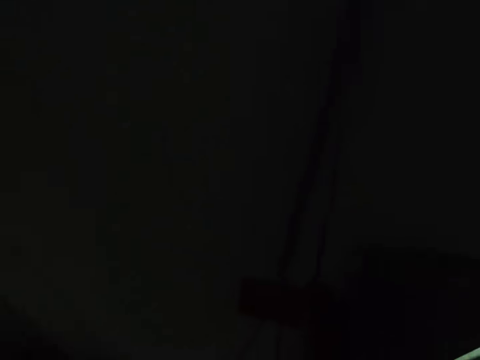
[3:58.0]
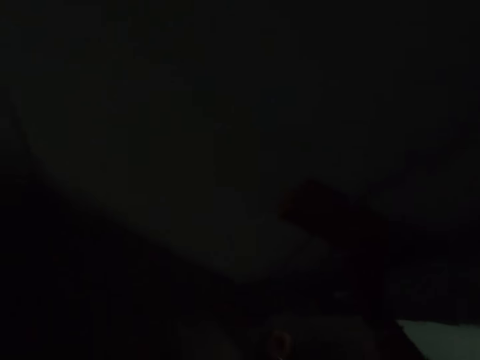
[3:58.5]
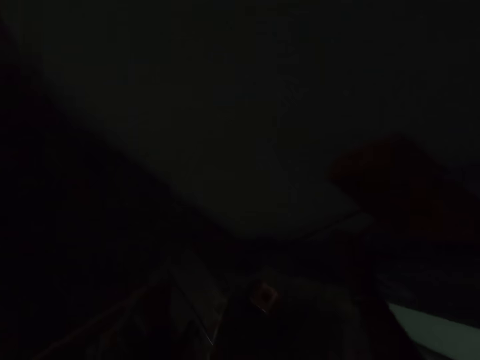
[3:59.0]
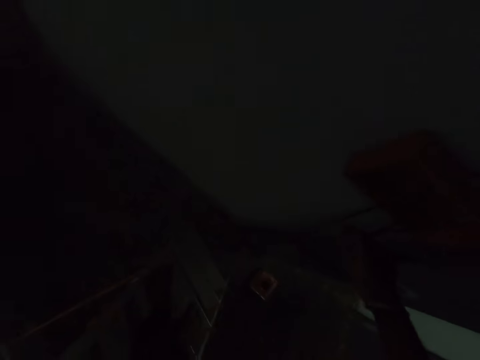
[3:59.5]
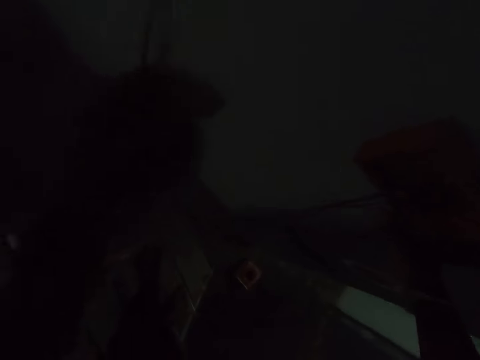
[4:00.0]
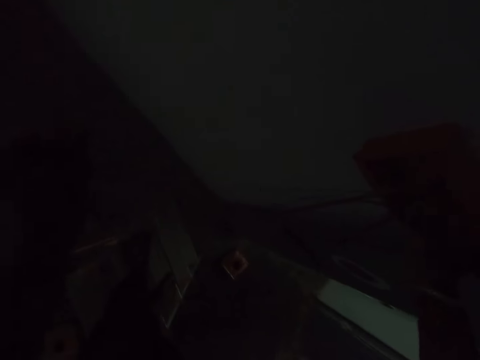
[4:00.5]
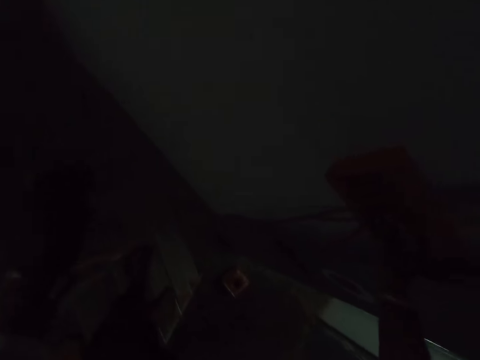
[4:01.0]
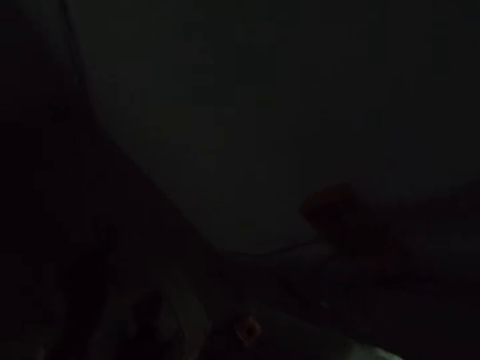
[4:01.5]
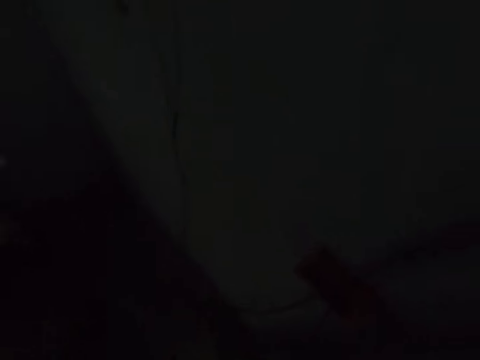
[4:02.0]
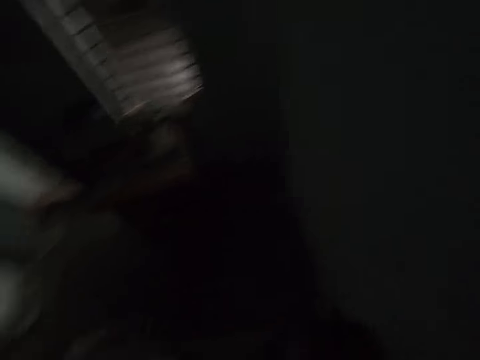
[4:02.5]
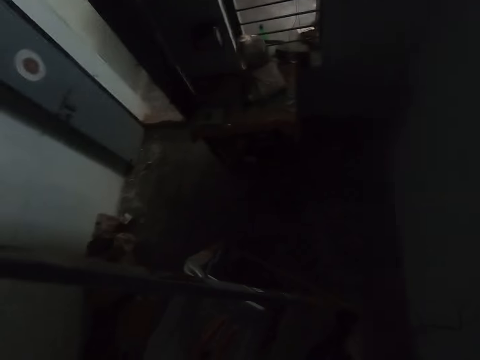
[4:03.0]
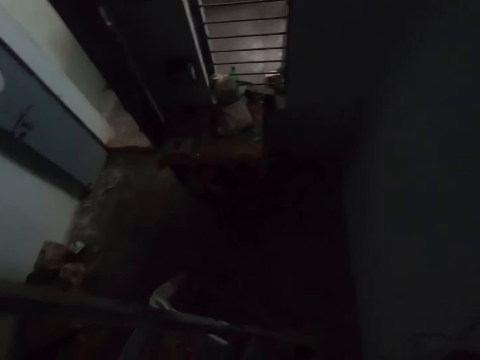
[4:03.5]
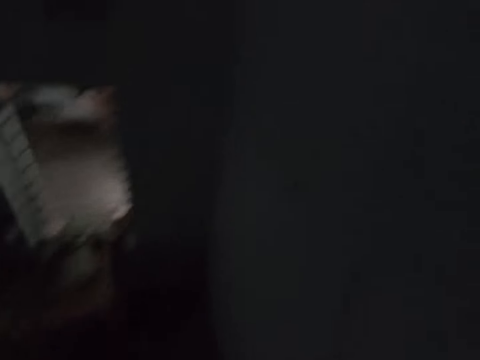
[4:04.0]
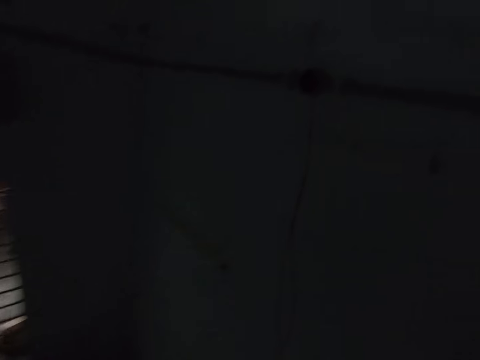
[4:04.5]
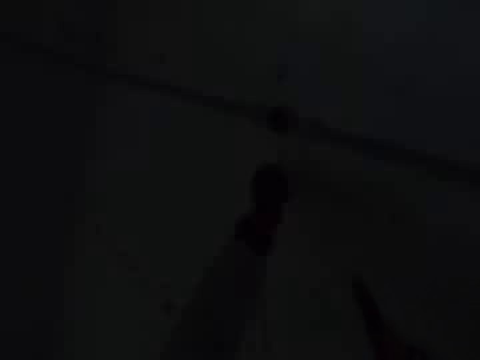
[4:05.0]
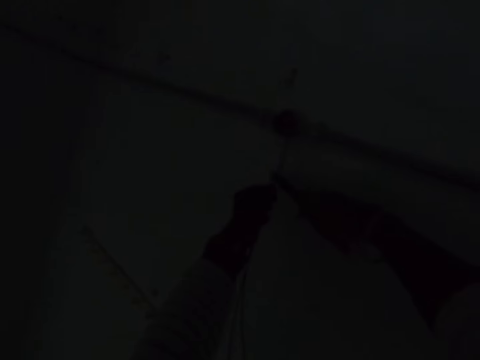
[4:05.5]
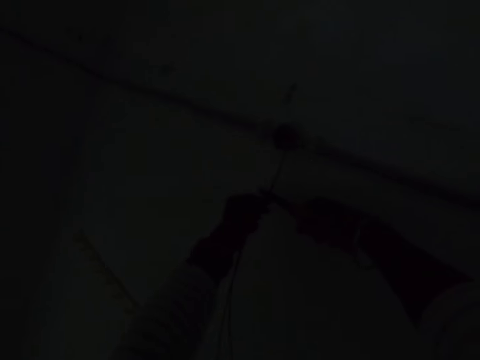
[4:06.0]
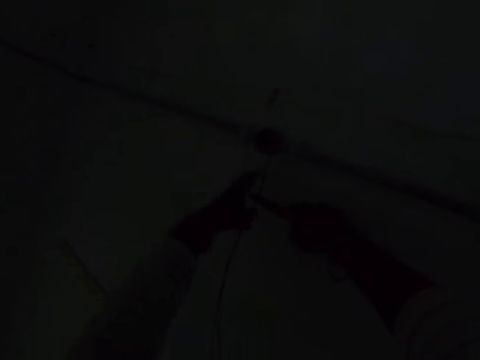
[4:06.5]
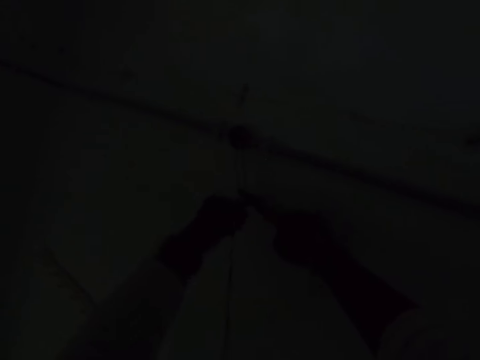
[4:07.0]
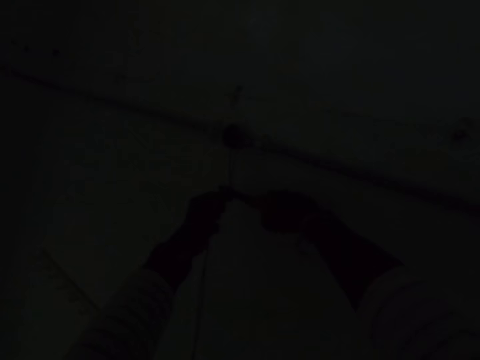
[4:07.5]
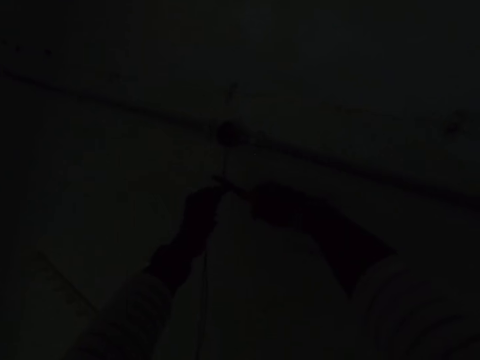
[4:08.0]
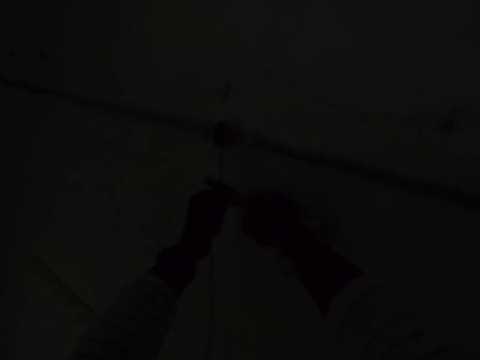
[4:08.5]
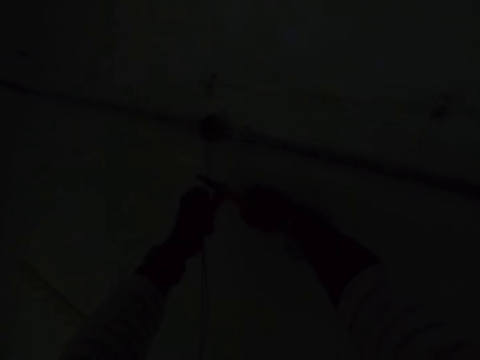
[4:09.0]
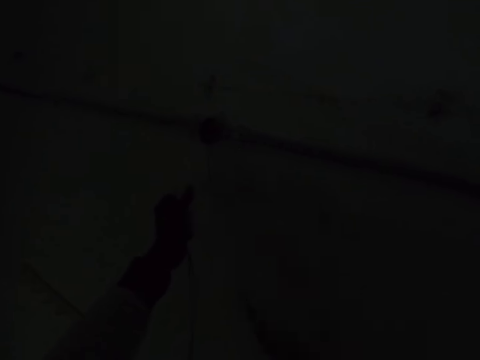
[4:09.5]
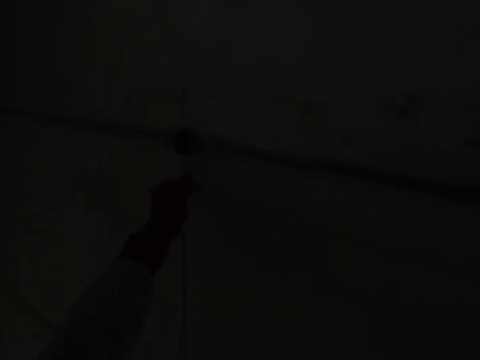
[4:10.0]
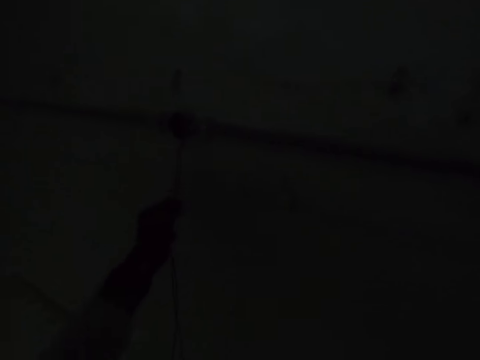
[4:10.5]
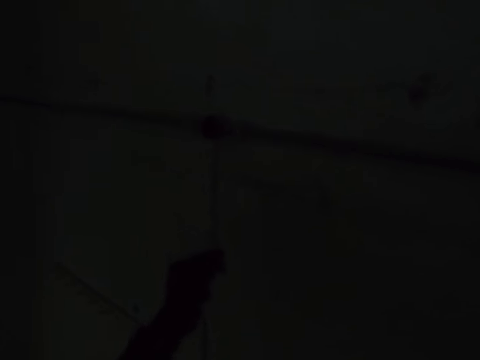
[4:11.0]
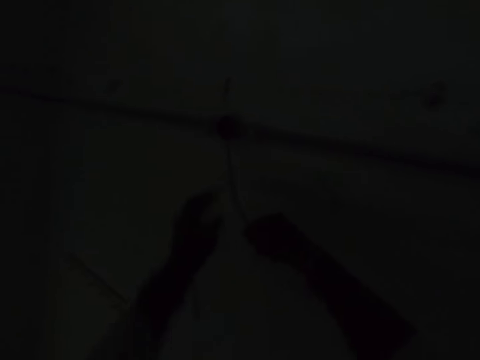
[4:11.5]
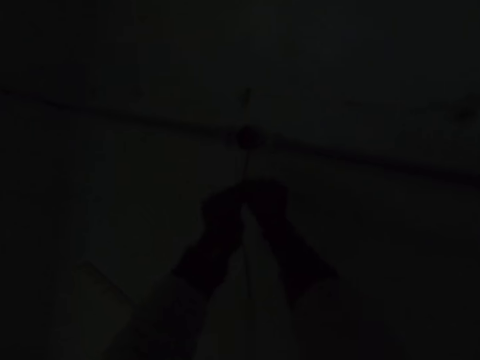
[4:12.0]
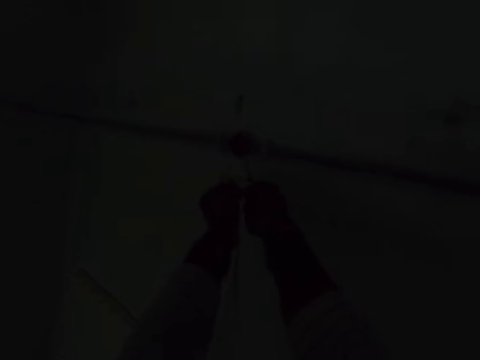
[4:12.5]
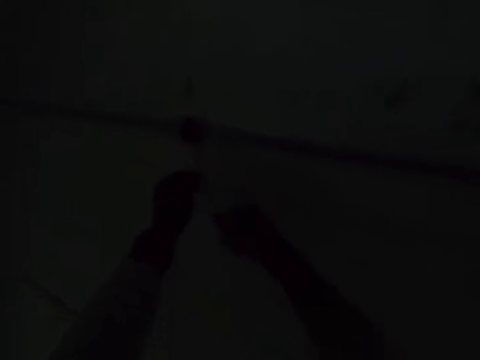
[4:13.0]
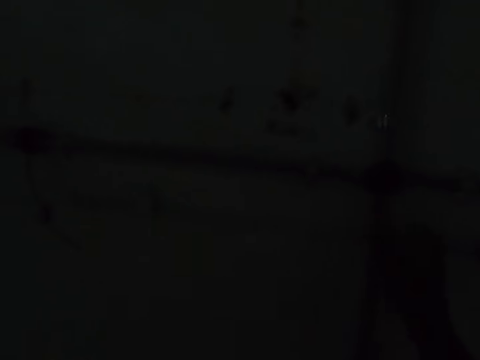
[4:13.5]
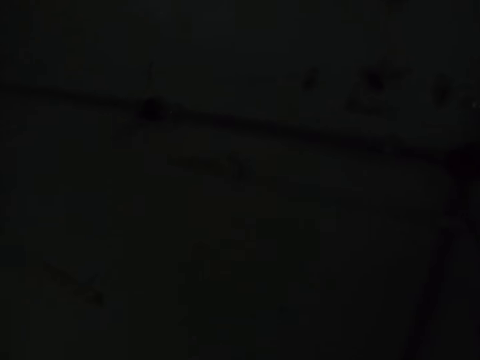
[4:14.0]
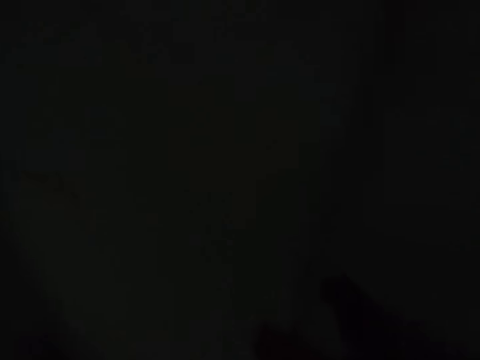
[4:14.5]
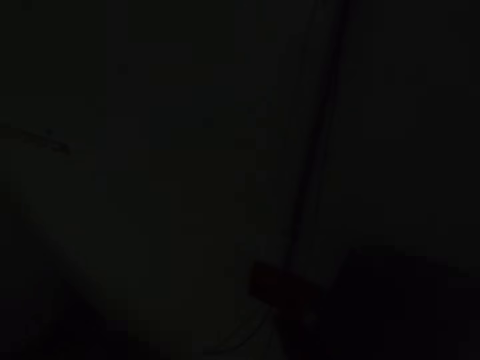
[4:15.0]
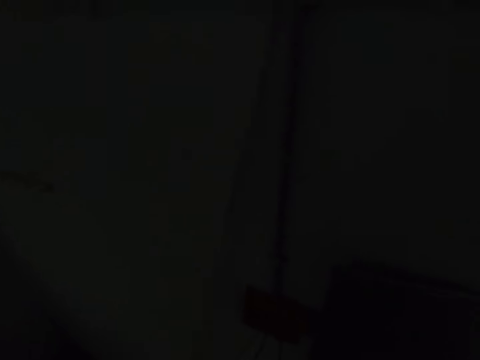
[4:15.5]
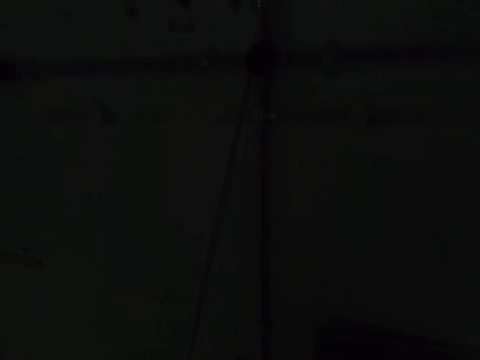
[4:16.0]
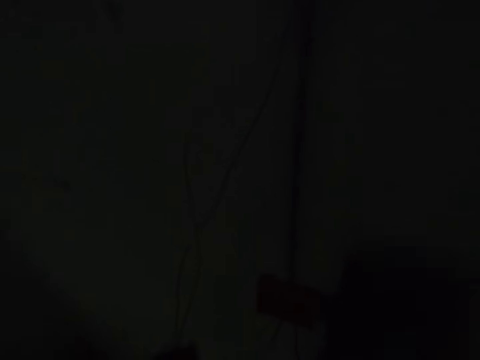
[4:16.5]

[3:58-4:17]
The camera wearer looks around. They fix the bulb holder wire. They cut the cables with the pliers. They tie the cables.

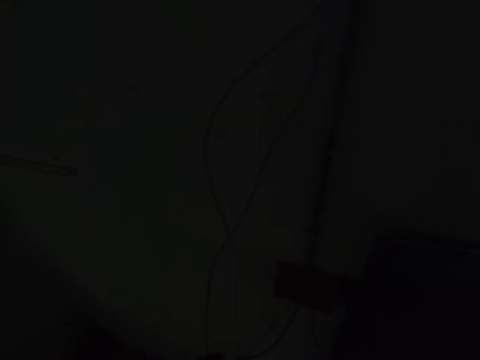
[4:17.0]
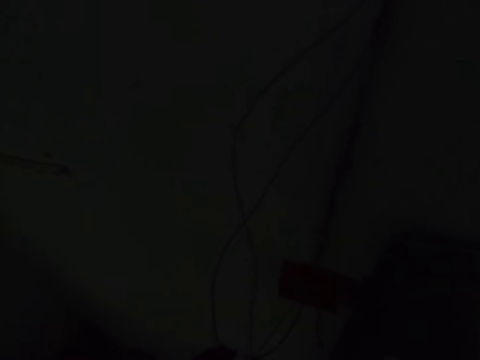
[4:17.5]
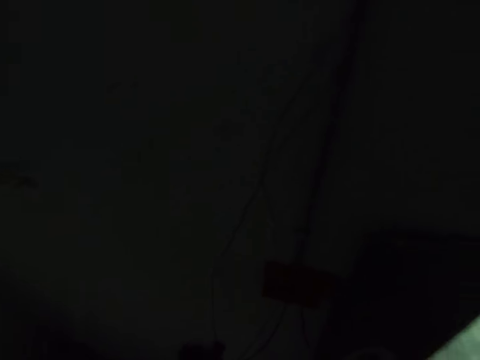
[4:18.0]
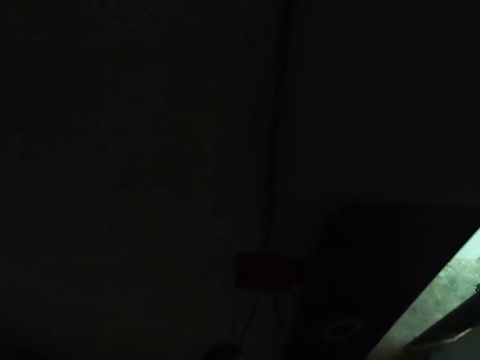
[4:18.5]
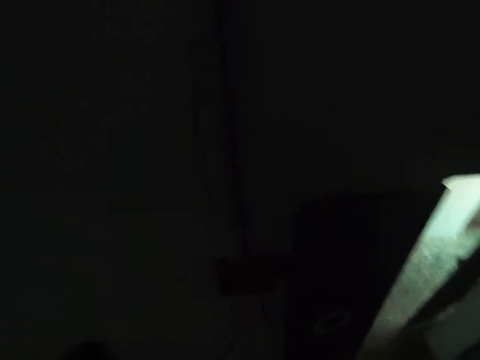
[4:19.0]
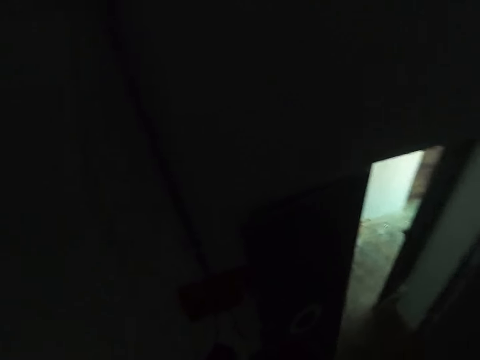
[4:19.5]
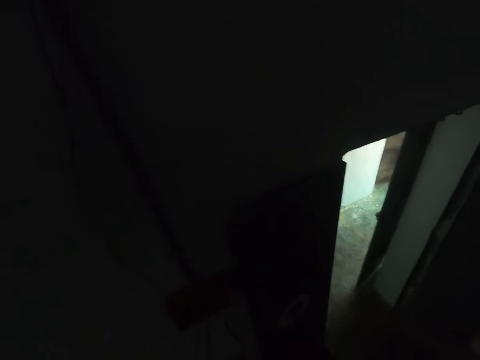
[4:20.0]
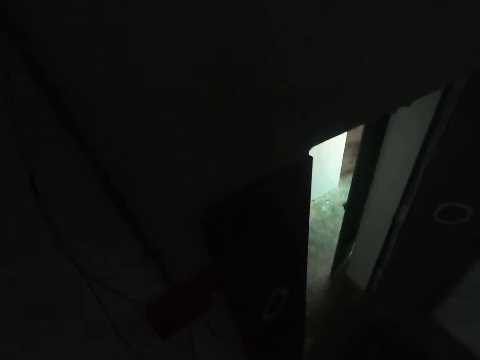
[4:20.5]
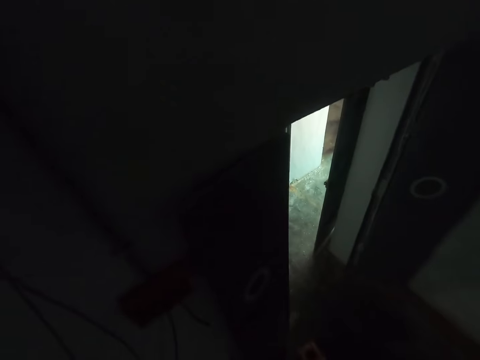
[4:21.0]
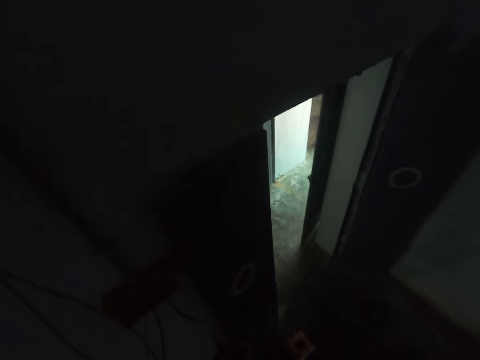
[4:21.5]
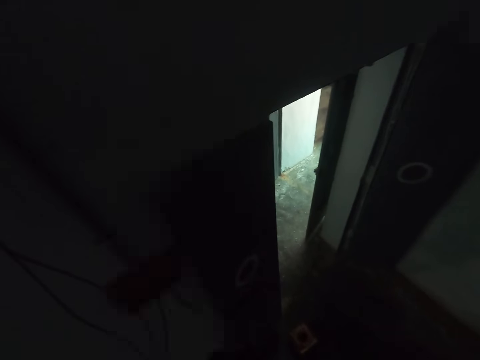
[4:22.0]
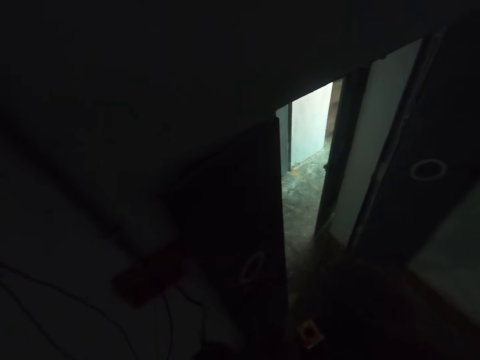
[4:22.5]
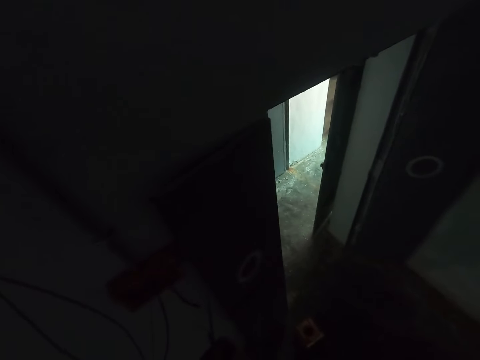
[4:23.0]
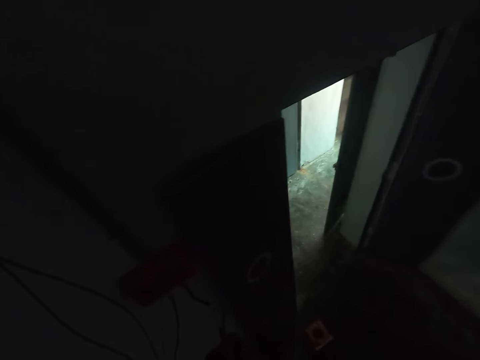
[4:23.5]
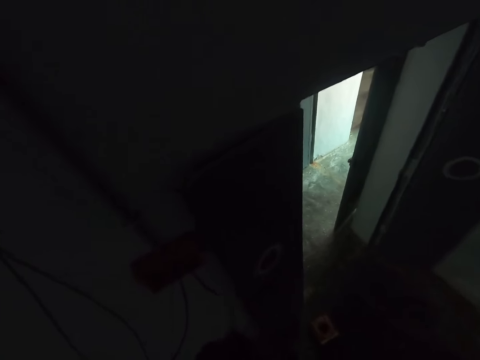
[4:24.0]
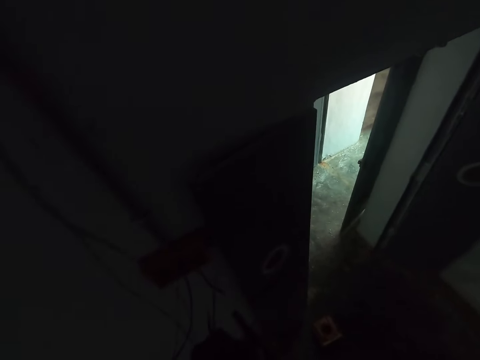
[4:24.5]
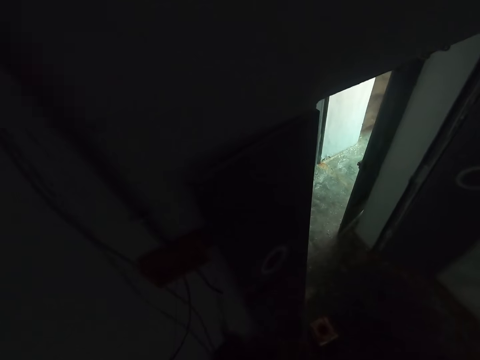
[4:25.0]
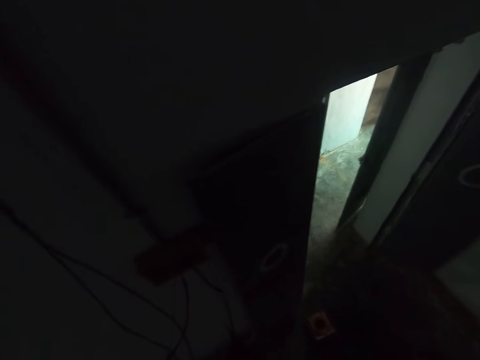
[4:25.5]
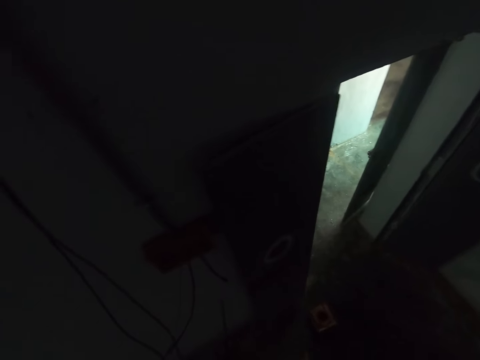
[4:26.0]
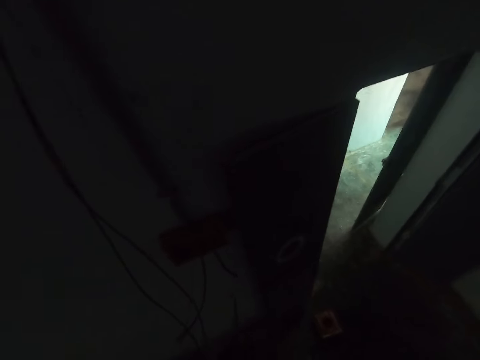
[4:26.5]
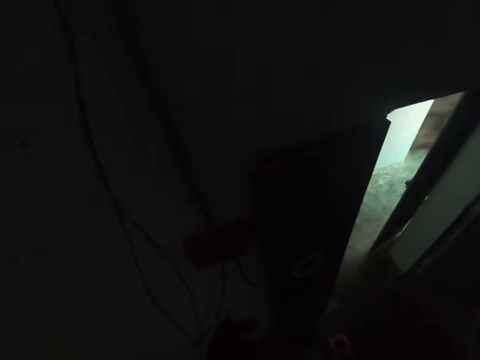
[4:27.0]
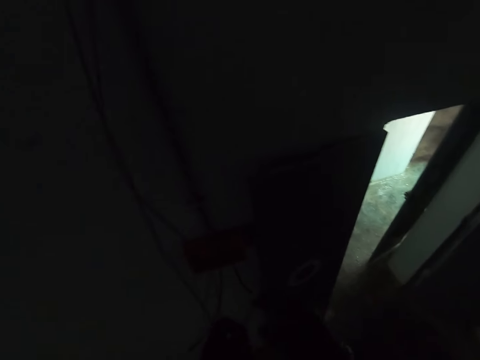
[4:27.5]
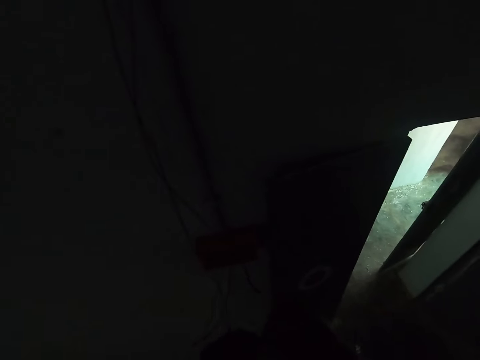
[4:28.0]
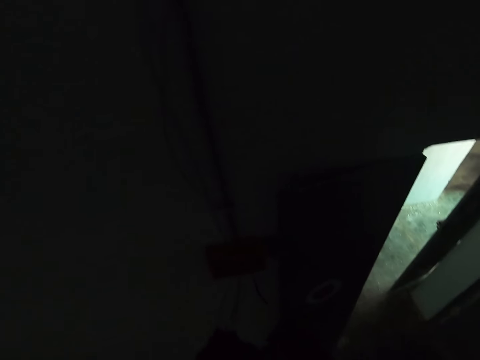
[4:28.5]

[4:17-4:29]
The camera wearer looks around. They adjust the cables.
